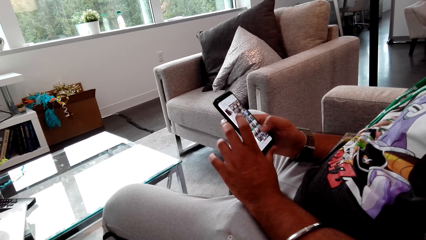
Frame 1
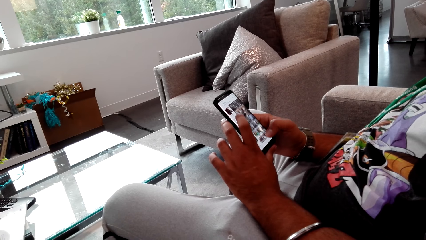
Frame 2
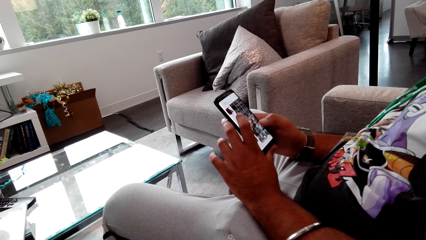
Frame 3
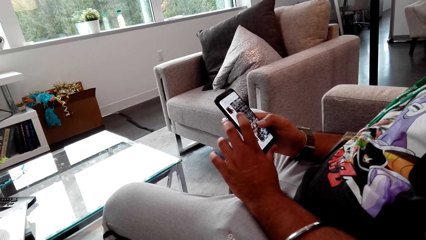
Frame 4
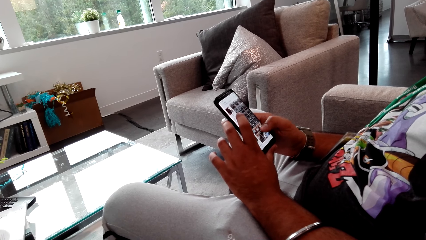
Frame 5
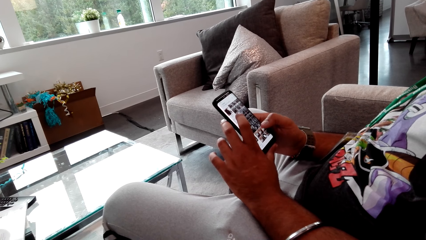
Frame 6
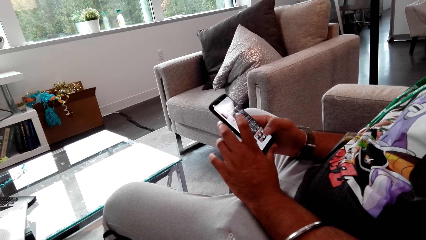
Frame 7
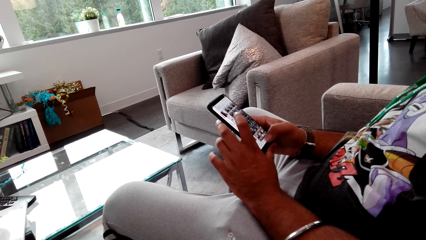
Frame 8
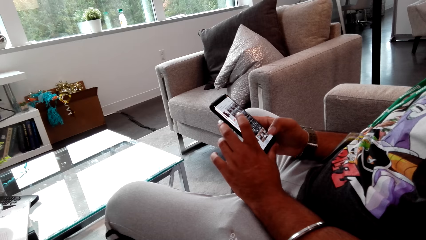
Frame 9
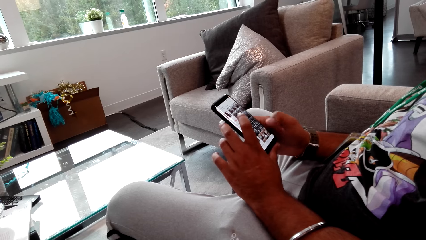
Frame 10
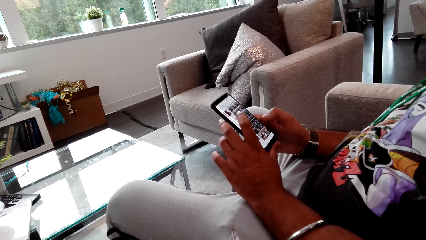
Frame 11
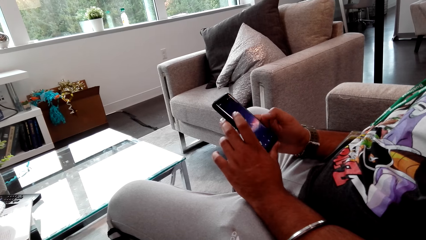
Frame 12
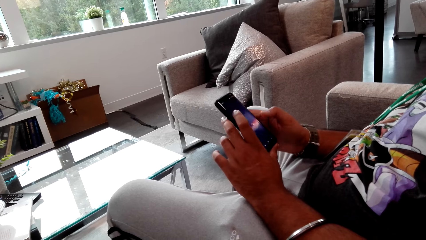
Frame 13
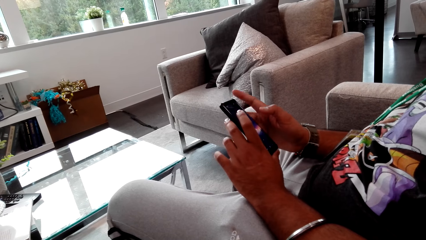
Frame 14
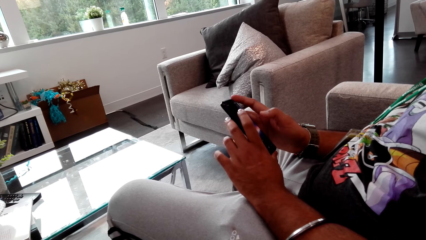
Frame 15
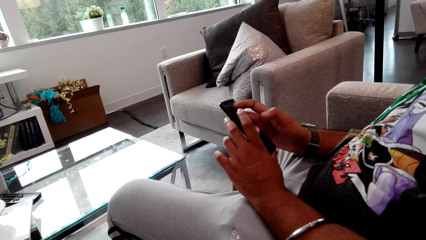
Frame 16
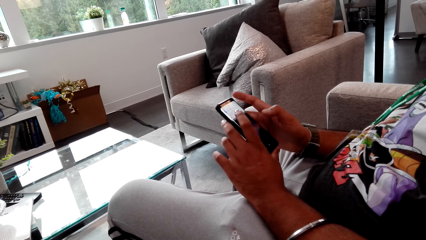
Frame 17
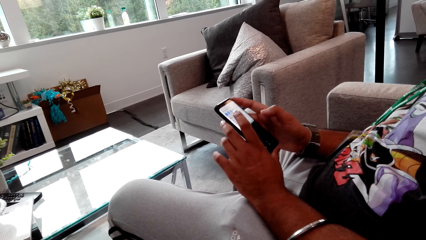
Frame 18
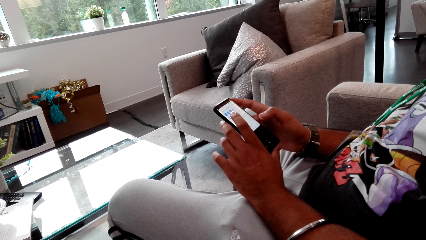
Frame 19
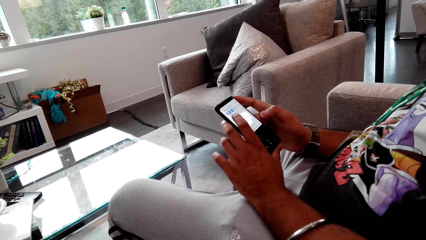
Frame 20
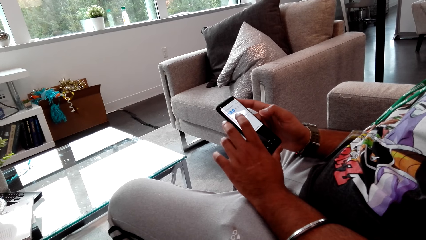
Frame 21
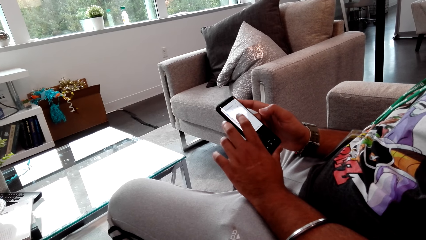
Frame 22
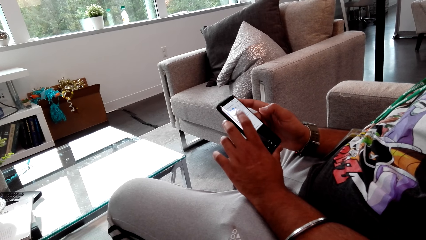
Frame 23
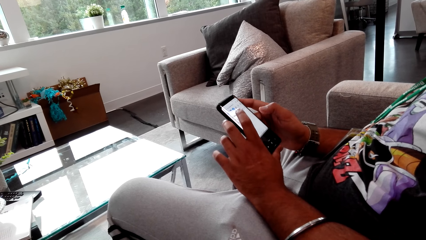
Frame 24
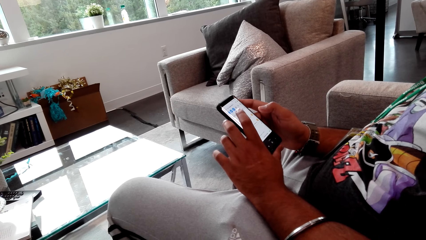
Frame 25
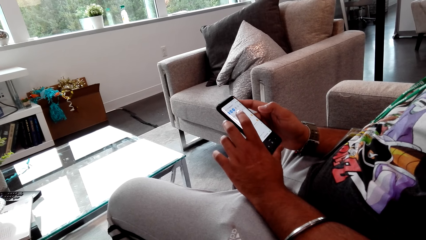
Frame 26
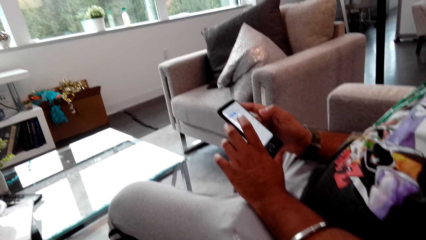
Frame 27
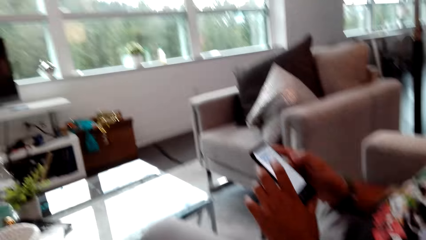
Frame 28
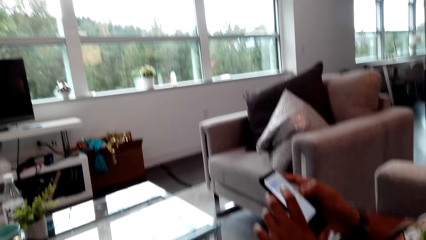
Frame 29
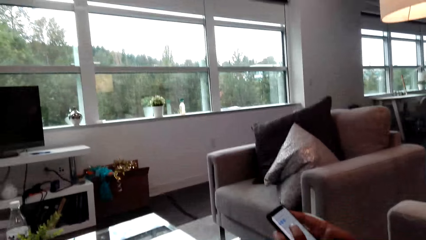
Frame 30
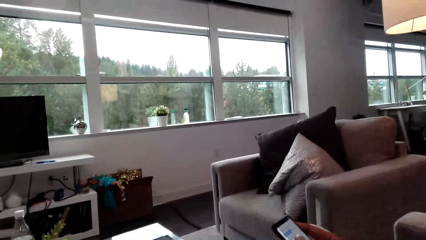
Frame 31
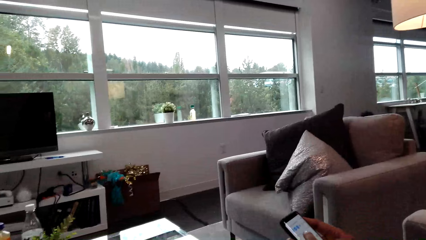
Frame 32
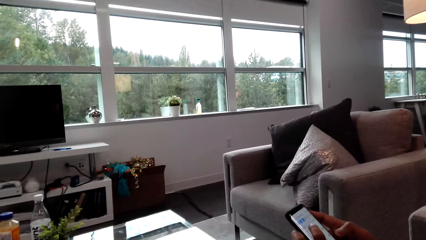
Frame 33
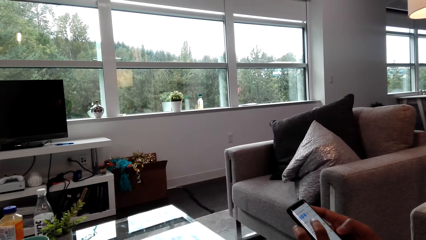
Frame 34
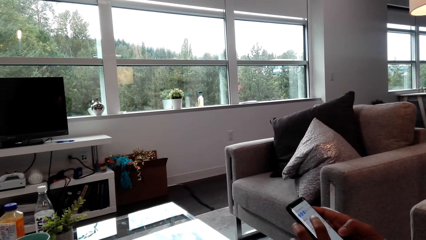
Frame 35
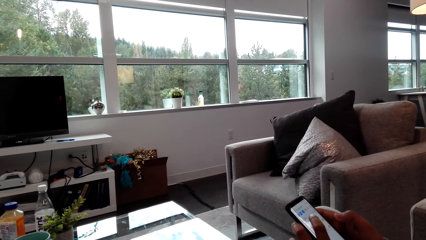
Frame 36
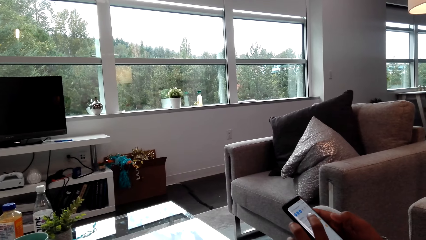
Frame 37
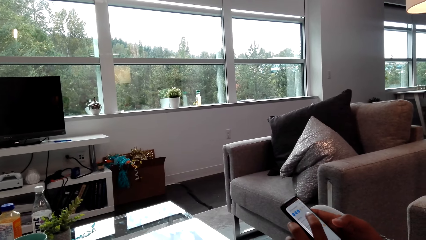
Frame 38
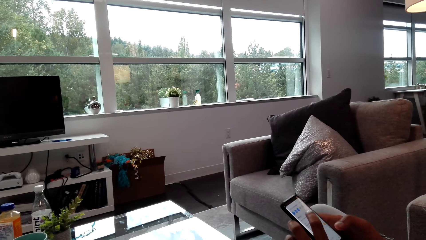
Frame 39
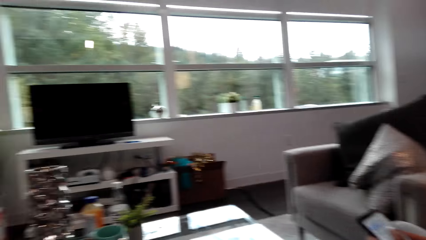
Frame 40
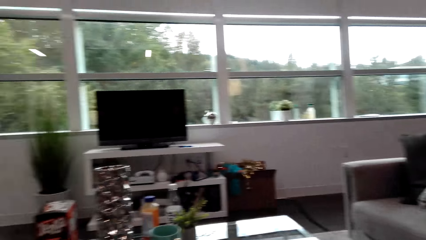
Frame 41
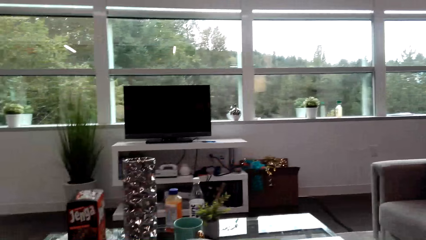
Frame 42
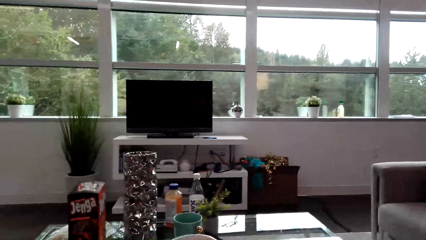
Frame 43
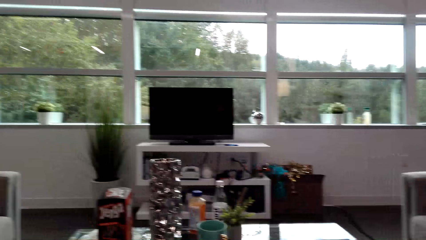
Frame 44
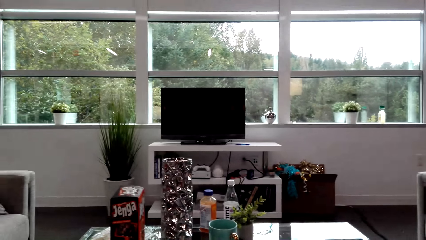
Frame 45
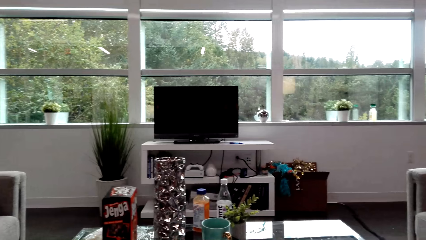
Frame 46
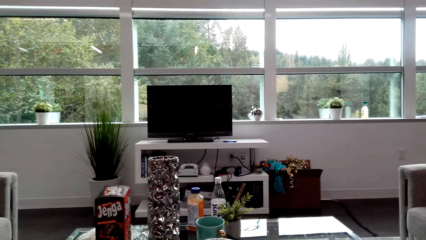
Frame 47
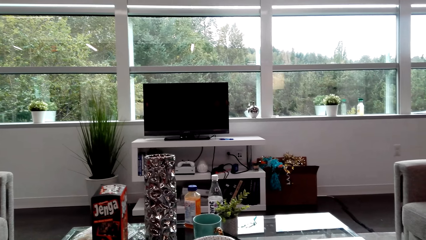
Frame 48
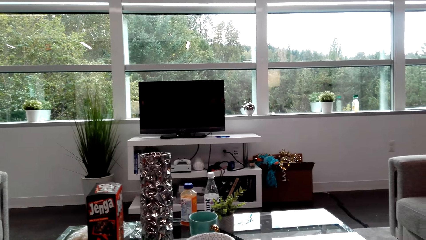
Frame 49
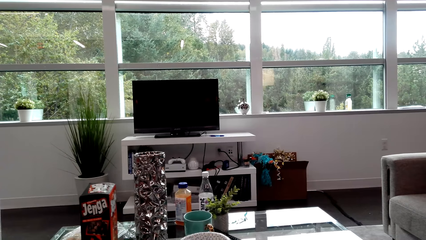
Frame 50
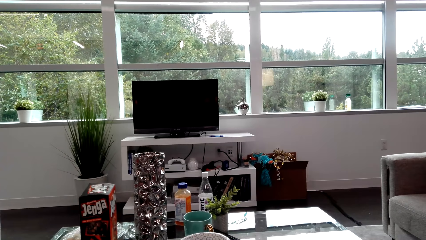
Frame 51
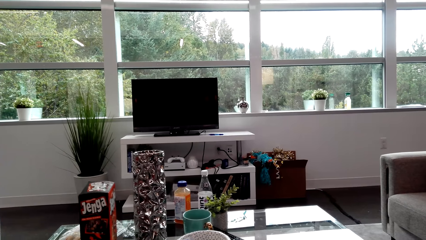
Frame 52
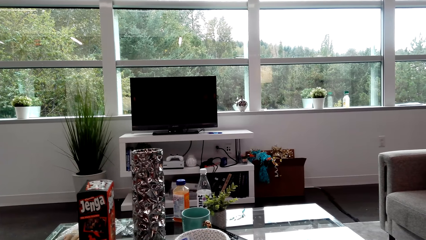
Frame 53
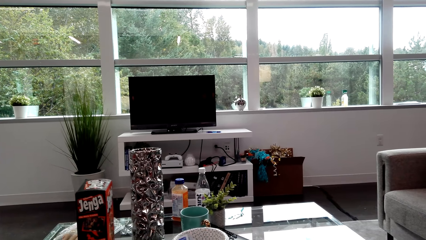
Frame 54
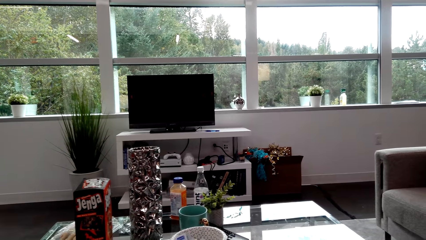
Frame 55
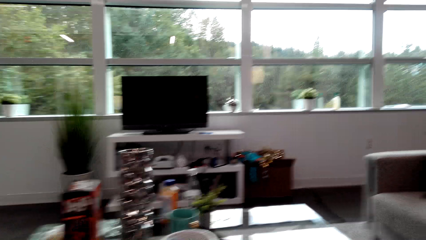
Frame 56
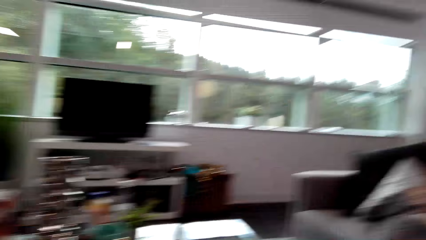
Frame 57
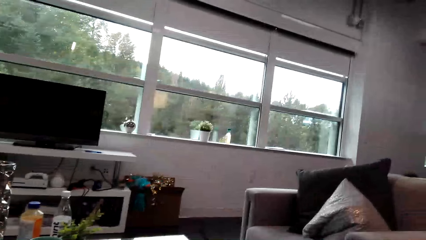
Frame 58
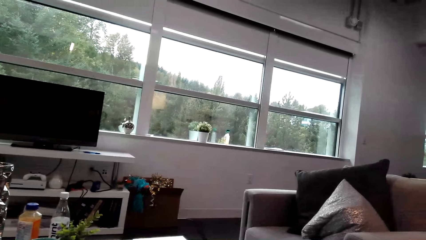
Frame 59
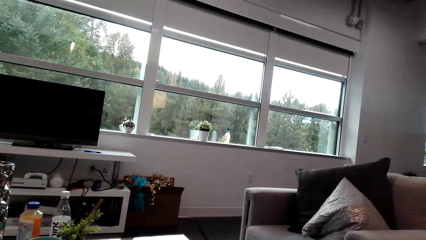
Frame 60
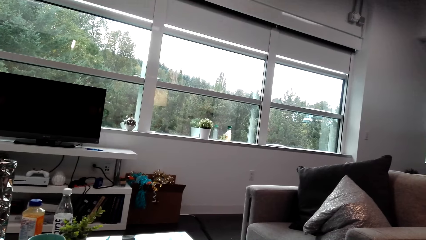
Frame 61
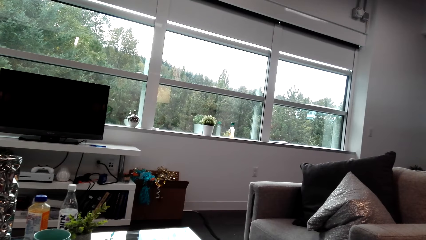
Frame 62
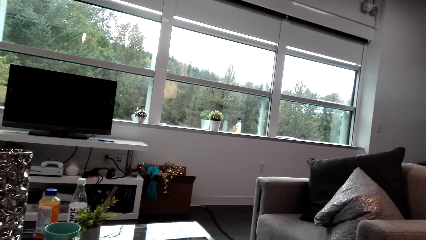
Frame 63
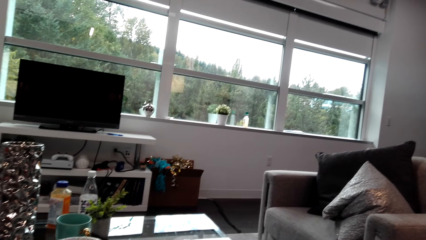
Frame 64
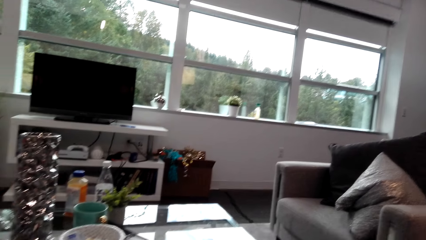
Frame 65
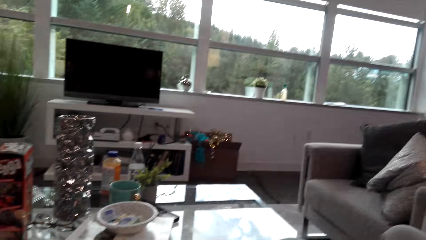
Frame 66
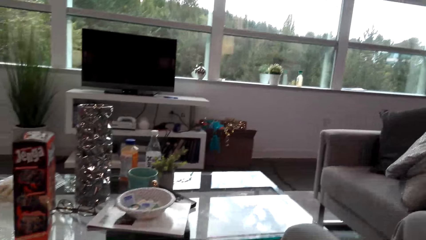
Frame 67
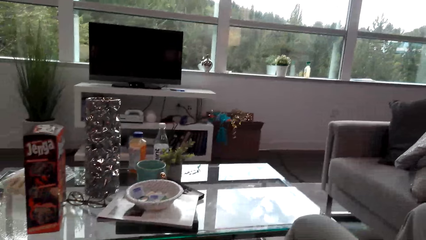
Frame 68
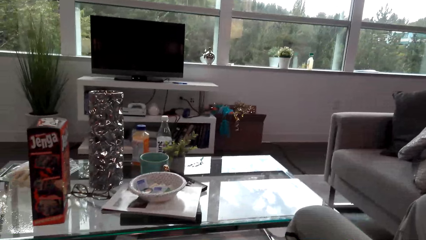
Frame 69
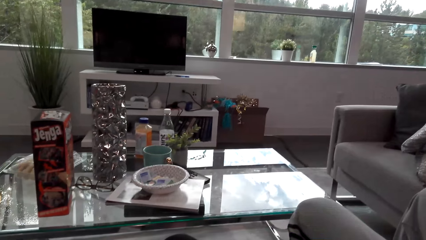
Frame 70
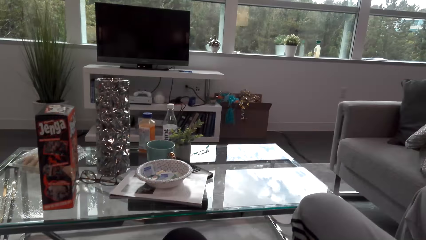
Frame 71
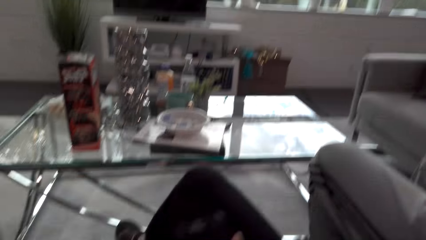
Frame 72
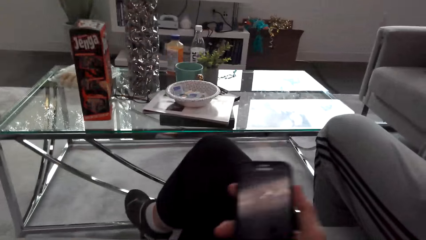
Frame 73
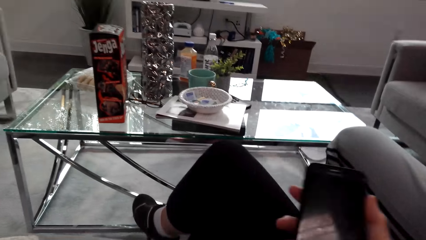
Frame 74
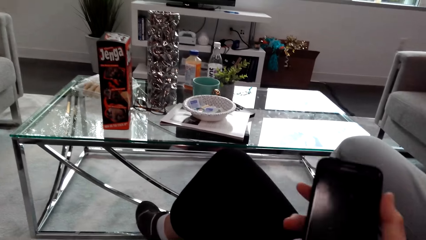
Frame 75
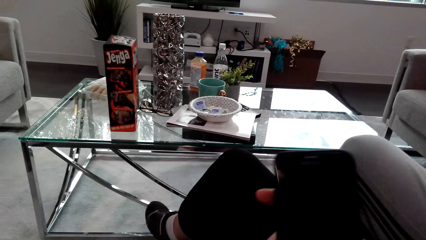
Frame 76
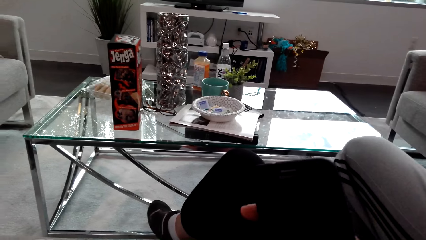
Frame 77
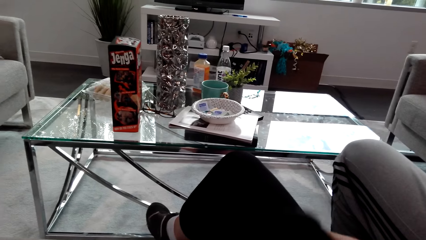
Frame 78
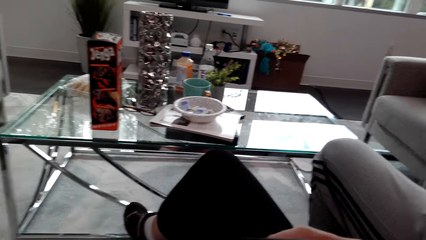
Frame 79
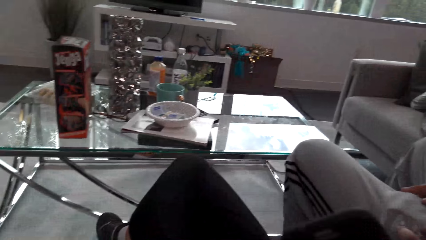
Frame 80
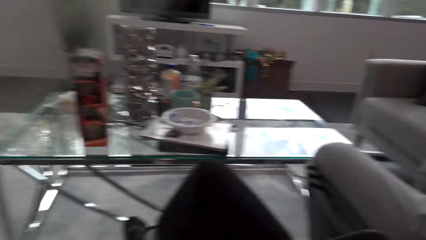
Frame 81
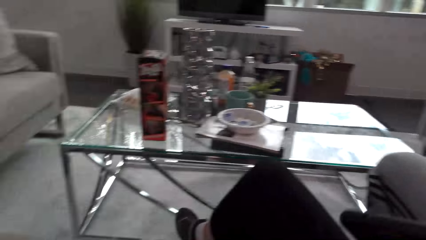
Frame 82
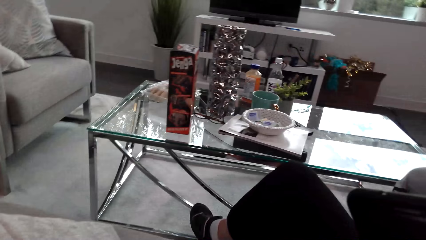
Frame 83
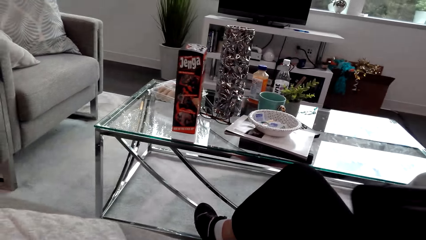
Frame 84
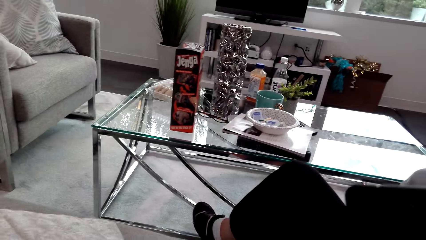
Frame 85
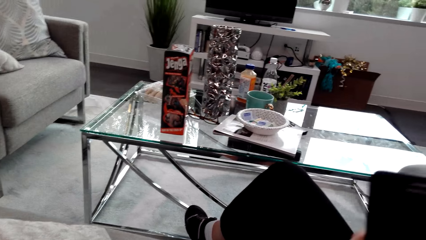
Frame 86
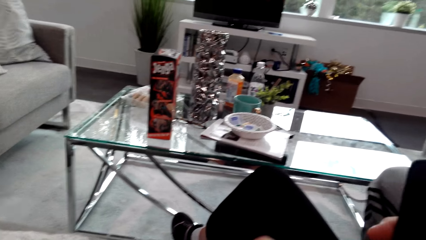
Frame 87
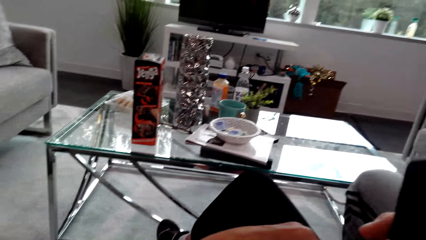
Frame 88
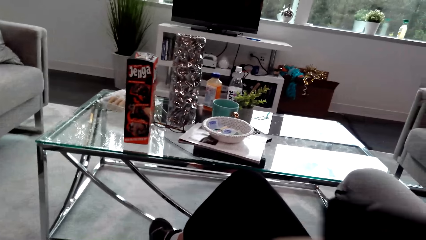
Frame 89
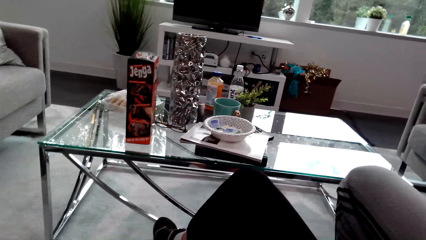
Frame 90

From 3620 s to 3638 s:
The camera wearer looks around the room. They talk to a man. They look at the TV. They hold the phone.
